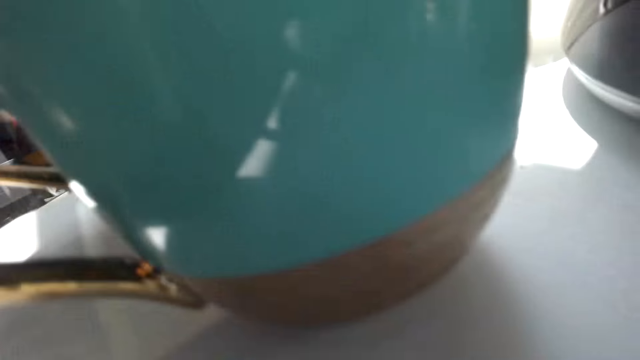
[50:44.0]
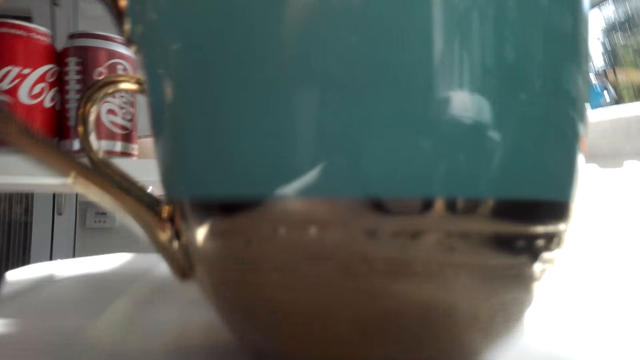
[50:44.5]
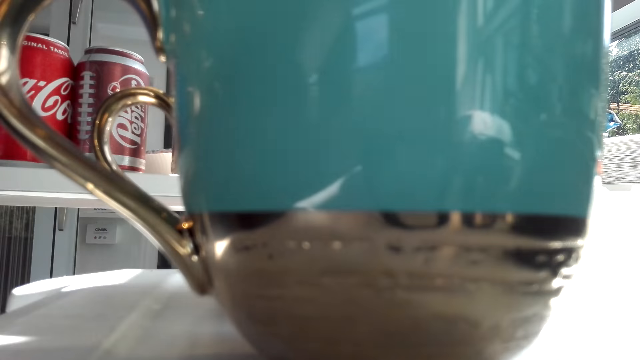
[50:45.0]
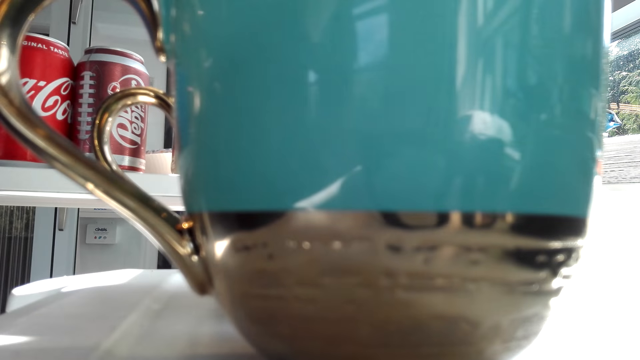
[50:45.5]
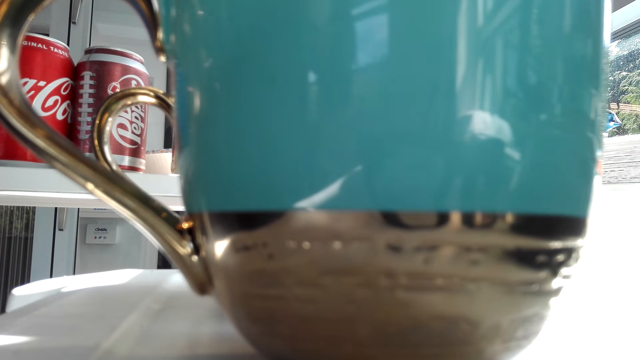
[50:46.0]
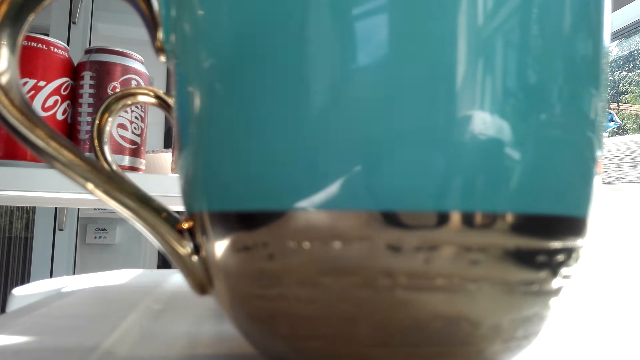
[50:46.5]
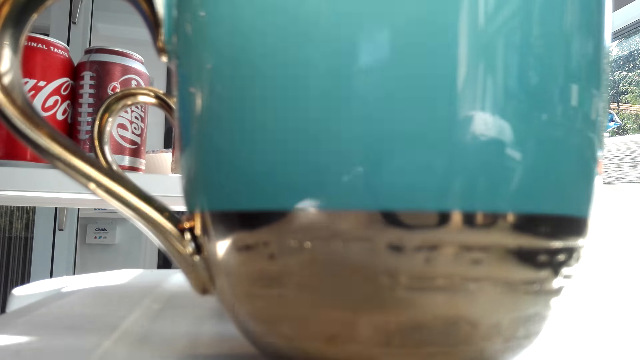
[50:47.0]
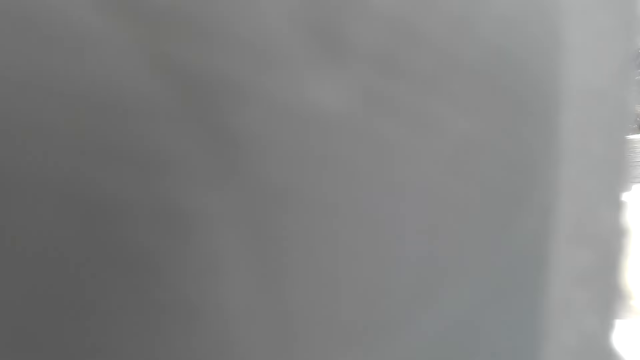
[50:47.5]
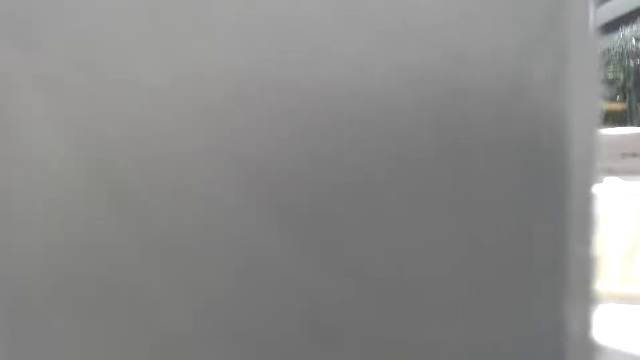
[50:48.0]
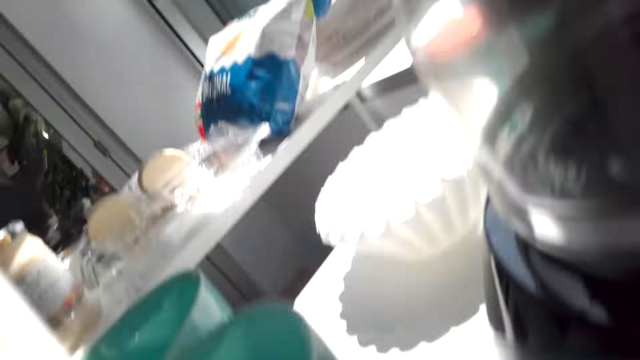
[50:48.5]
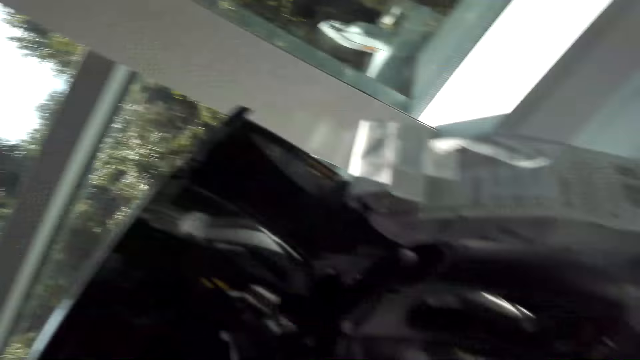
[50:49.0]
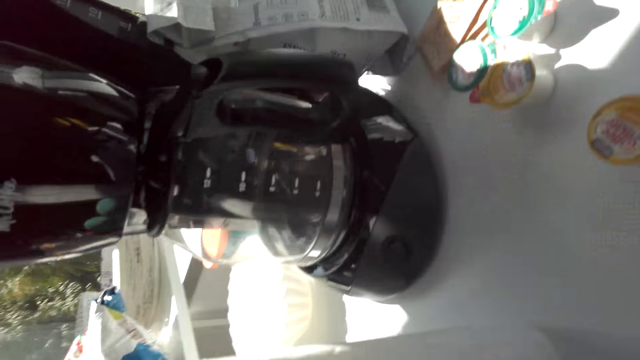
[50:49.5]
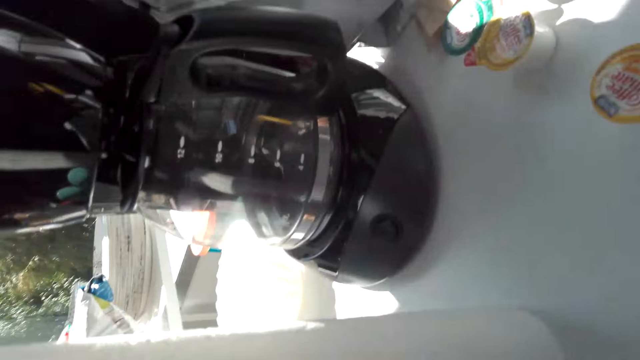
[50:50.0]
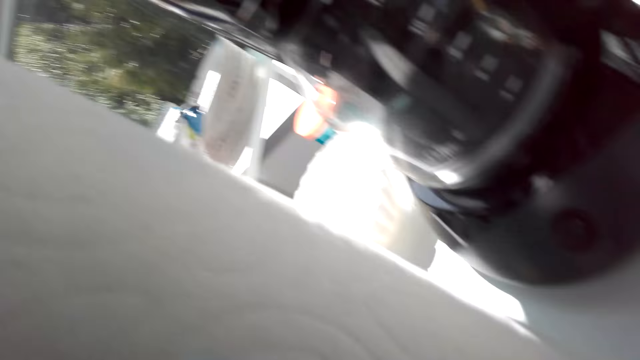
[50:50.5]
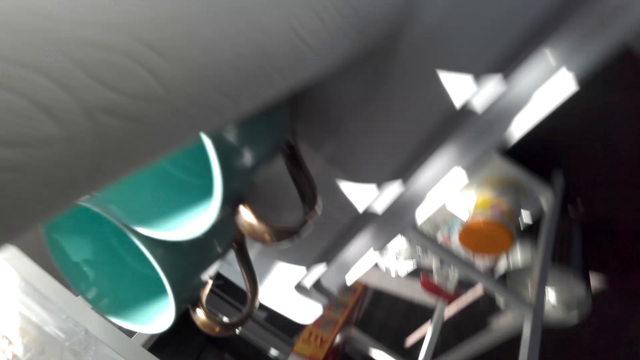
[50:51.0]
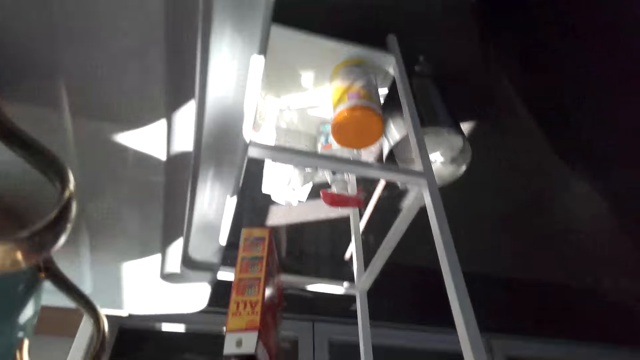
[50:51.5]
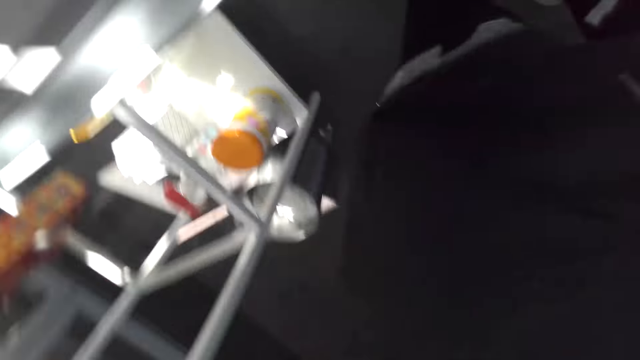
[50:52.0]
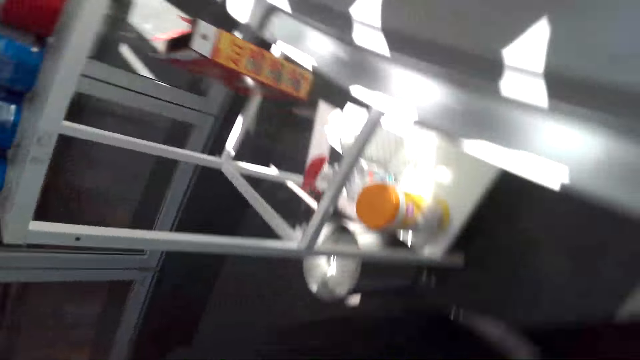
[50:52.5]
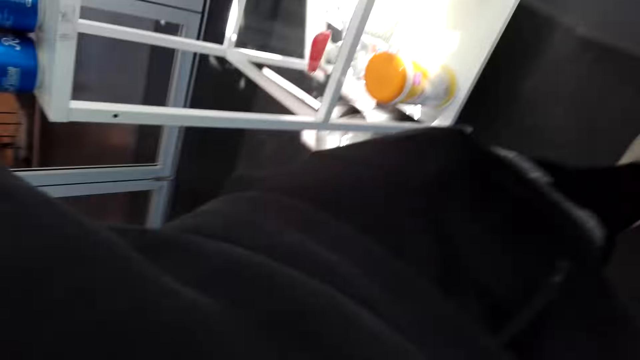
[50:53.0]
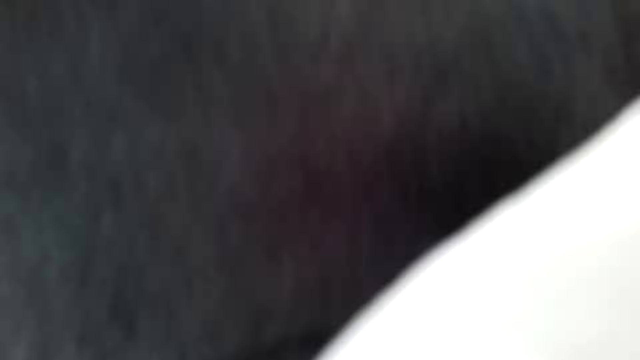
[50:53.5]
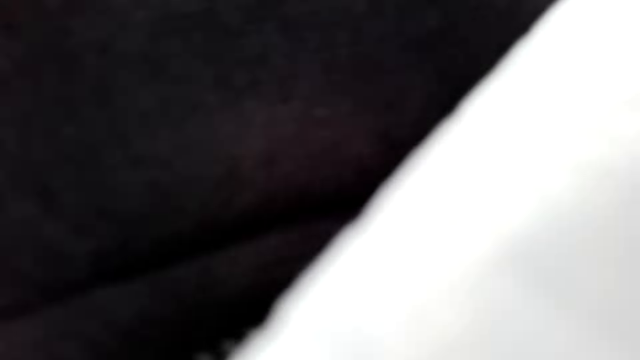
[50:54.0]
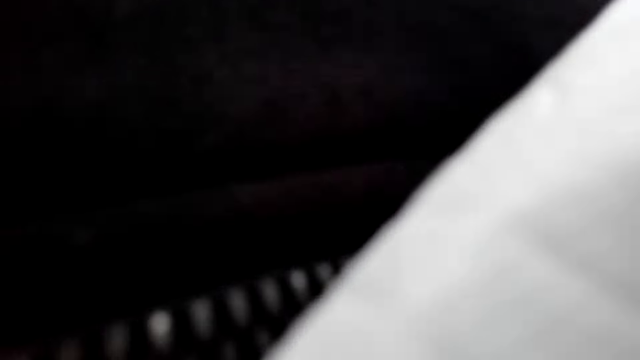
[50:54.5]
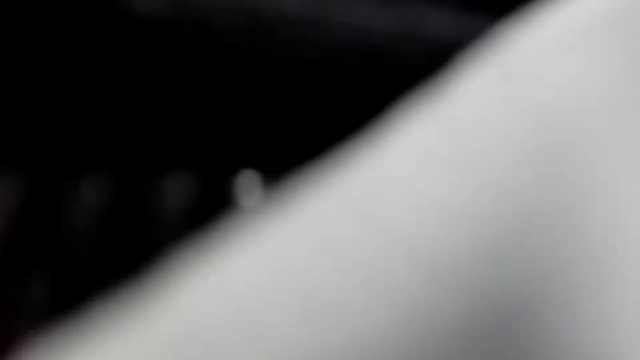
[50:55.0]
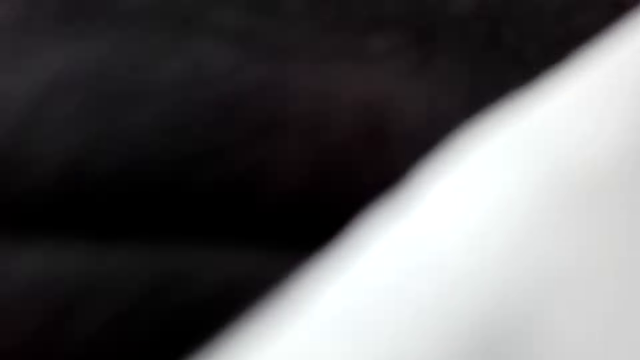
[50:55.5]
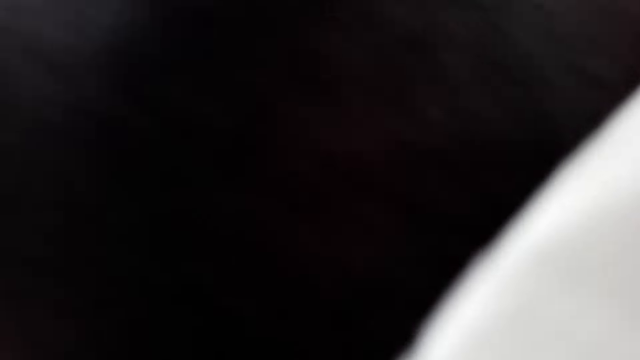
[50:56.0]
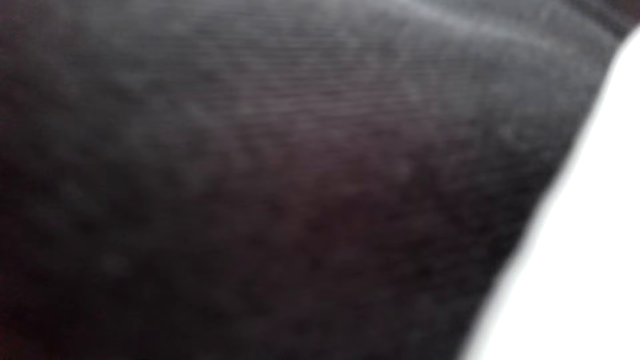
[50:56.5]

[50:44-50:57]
The camera wearer puts cups on the table. They put something inside the cup. They walk around the house. A man speaks with the camera wearer. The camera wearer adjusts the camera.

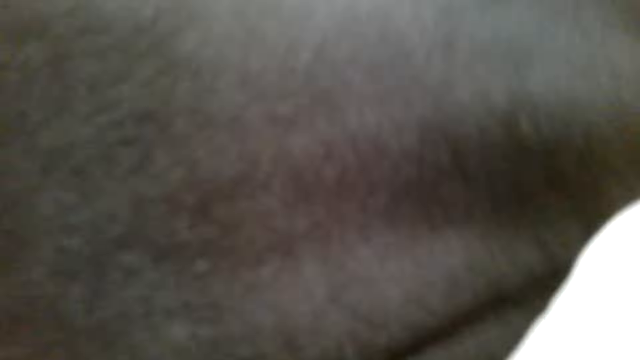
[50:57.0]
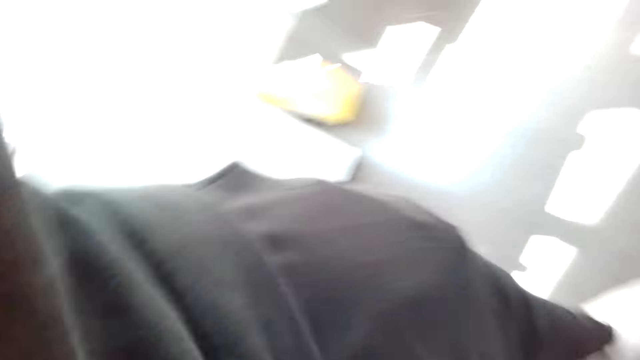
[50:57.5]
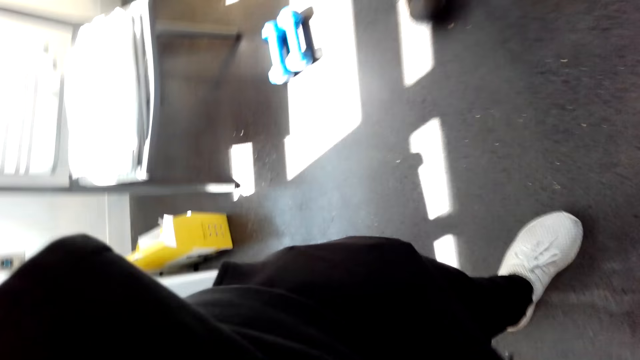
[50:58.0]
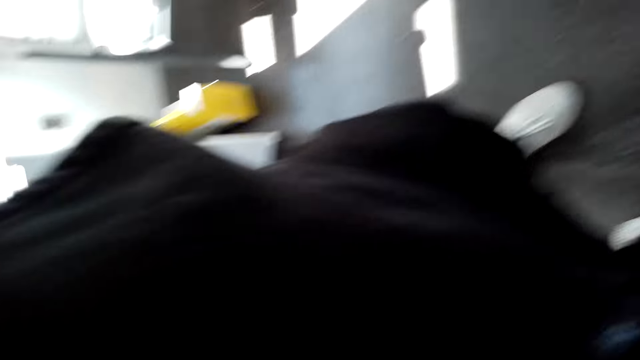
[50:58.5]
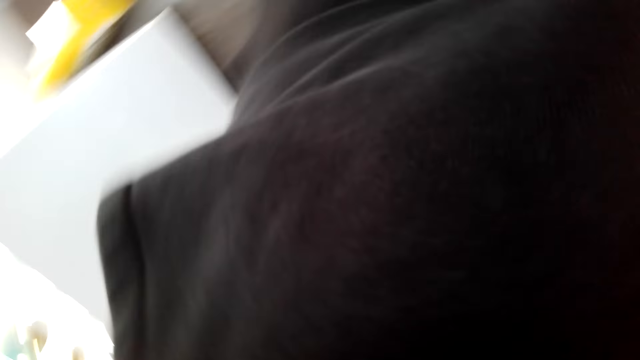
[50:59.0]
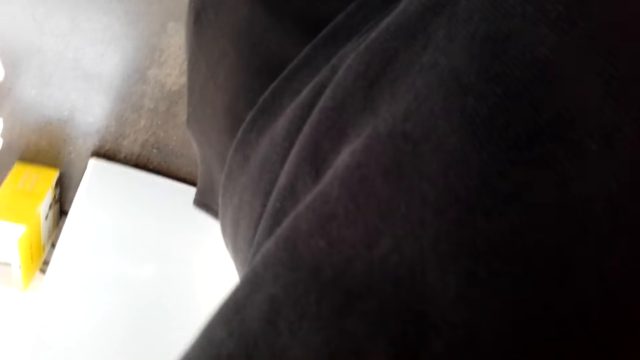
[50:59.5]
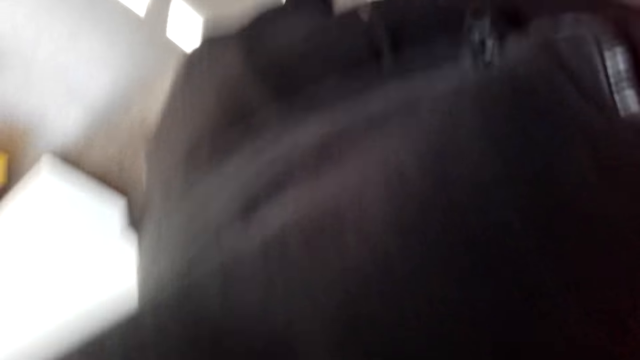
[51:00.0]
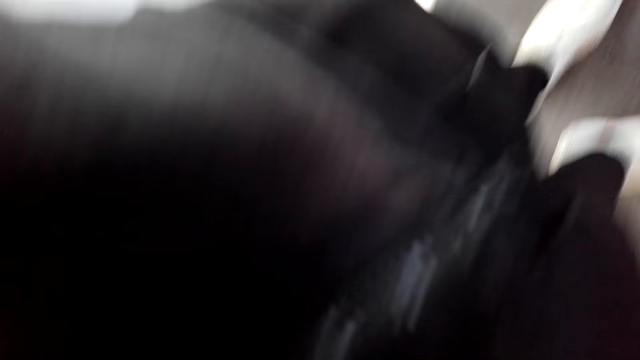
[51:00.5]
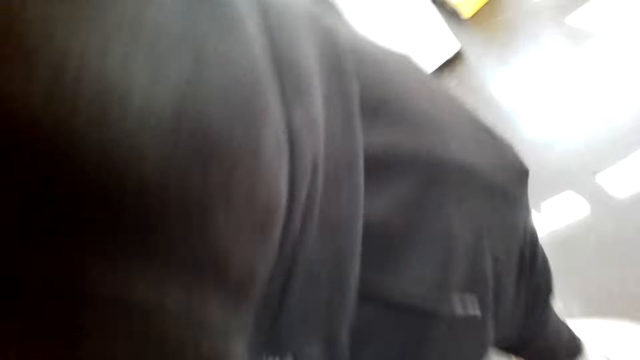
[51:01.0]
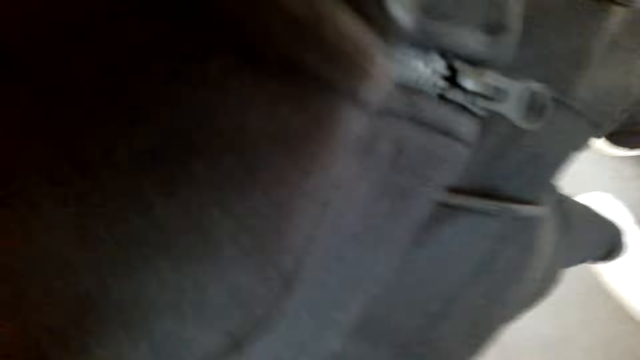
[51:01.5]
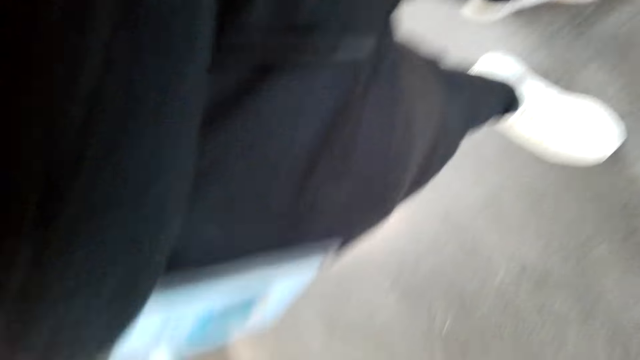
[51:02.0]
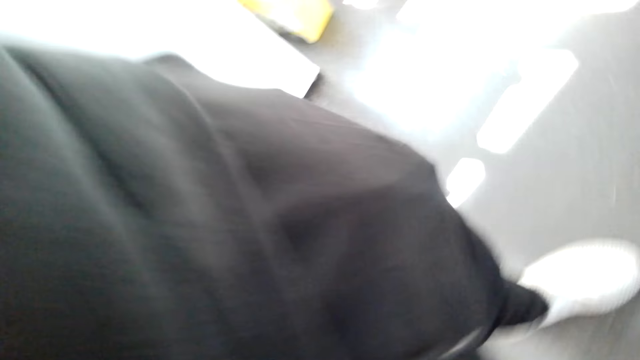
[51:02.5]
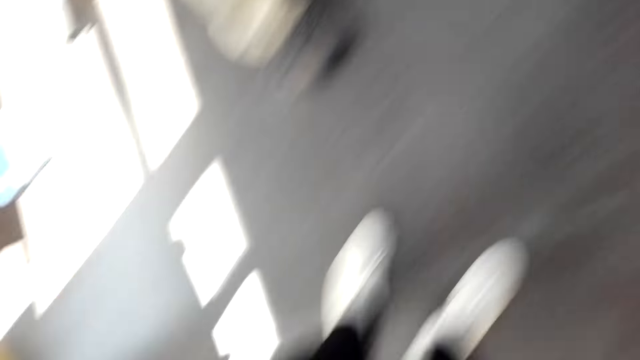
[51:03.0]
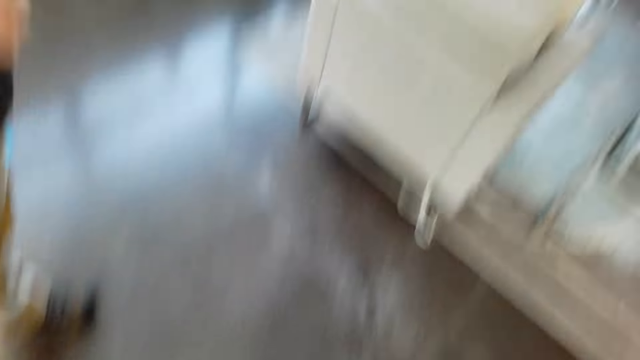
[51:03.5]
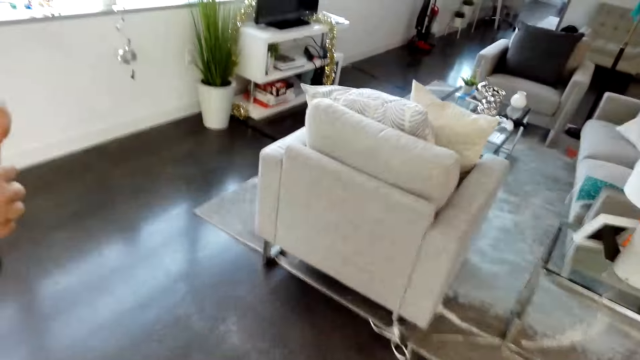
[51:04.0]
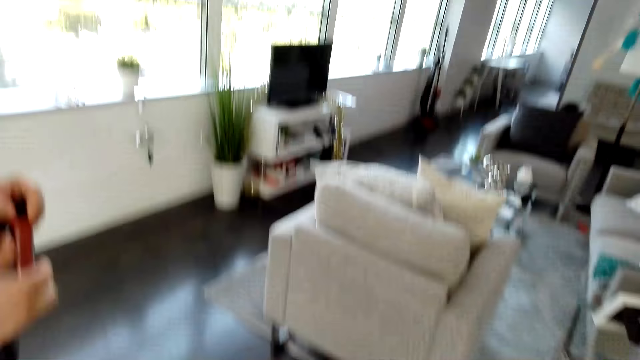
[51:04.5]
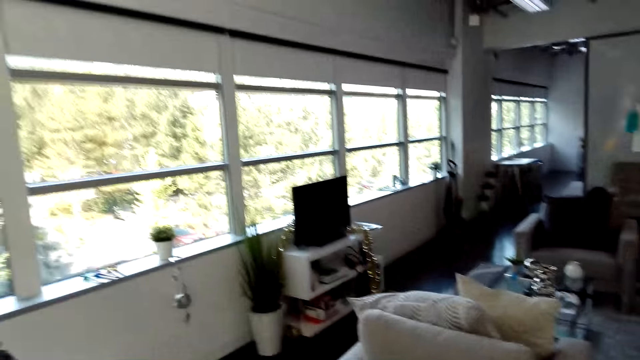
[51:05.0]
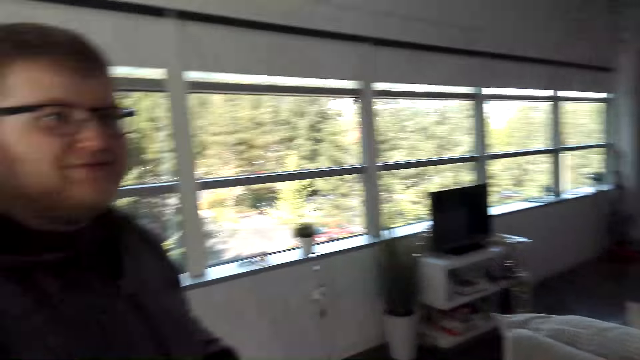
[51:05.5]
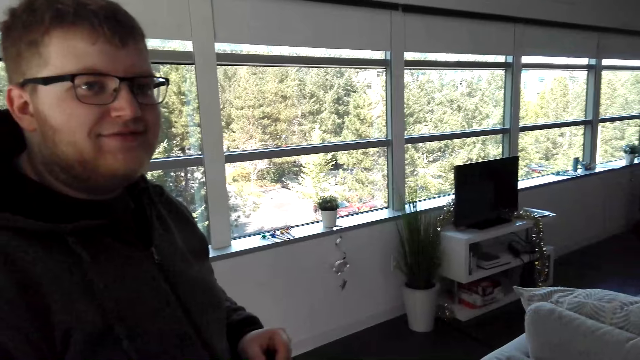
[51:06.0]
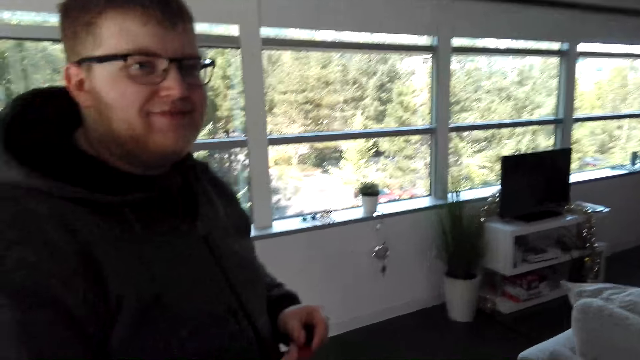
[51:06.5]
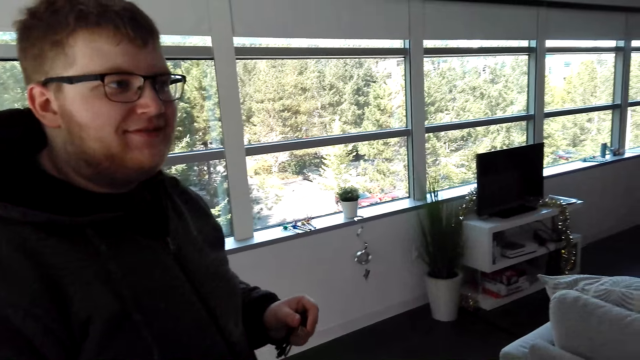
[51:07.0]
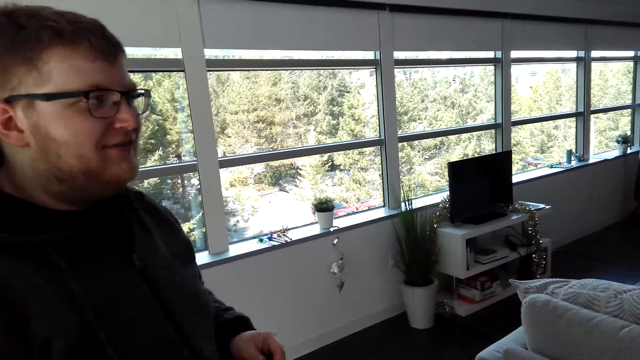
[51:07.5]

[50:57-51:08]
The camera wearer stares at a person.
